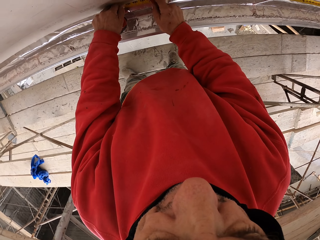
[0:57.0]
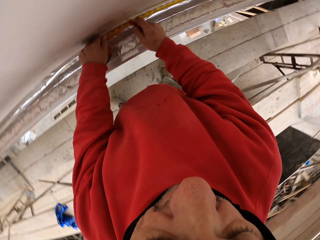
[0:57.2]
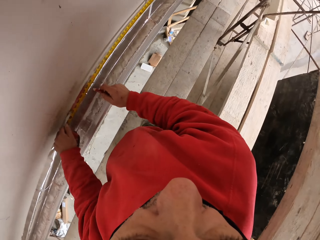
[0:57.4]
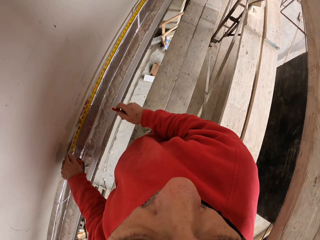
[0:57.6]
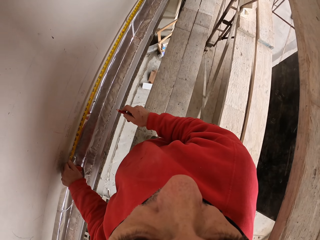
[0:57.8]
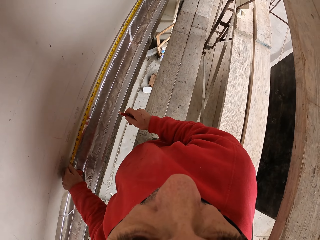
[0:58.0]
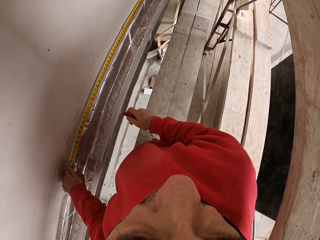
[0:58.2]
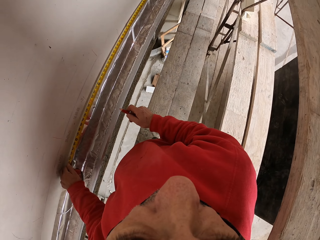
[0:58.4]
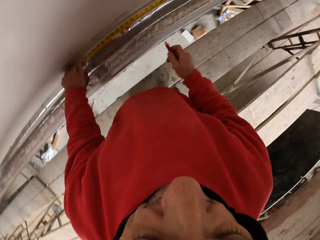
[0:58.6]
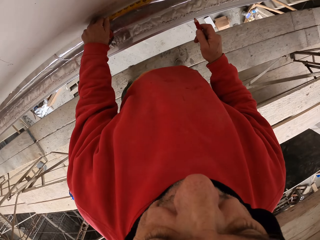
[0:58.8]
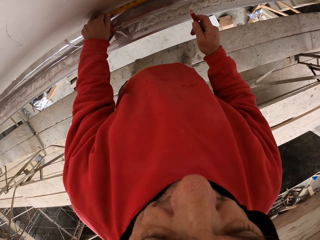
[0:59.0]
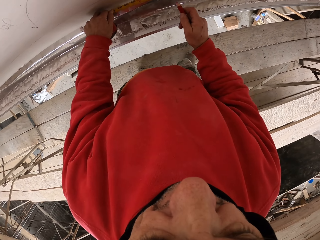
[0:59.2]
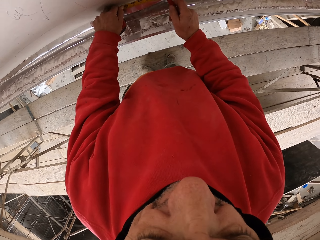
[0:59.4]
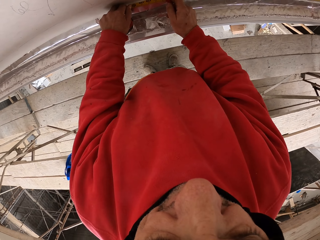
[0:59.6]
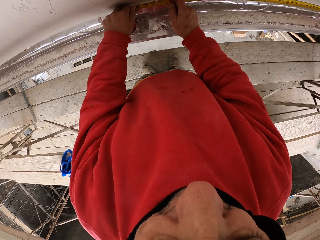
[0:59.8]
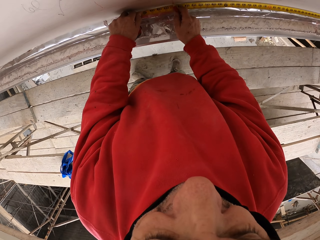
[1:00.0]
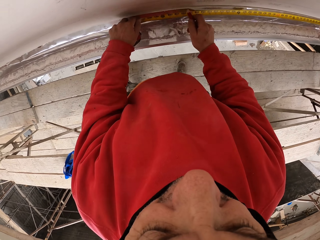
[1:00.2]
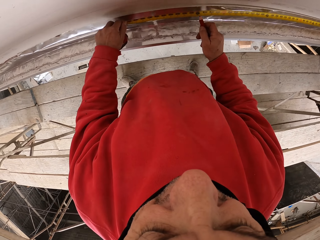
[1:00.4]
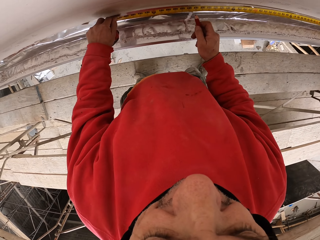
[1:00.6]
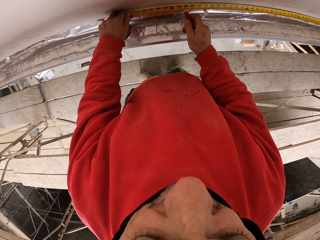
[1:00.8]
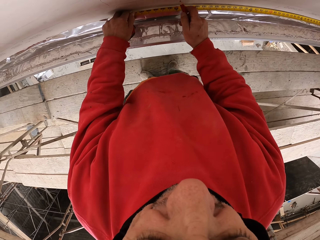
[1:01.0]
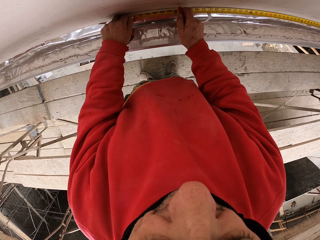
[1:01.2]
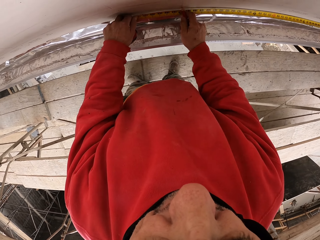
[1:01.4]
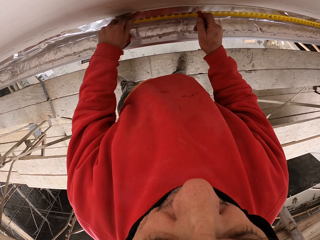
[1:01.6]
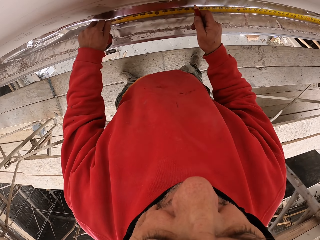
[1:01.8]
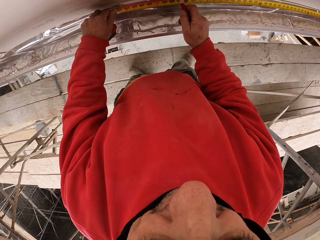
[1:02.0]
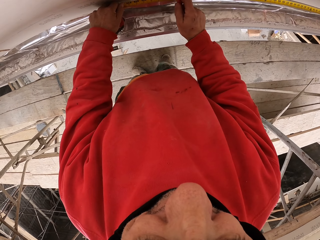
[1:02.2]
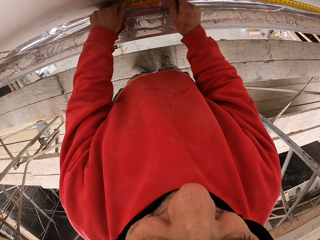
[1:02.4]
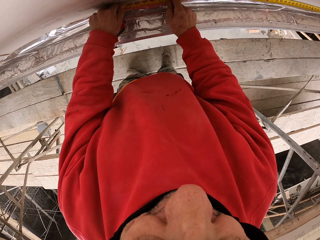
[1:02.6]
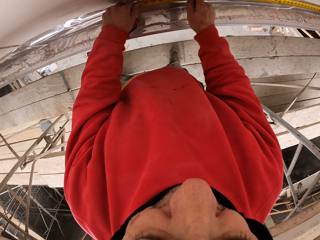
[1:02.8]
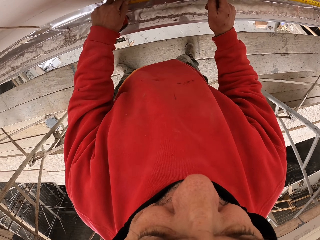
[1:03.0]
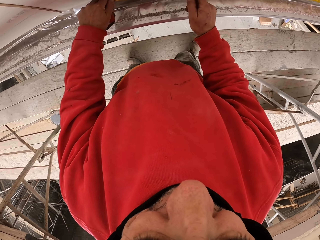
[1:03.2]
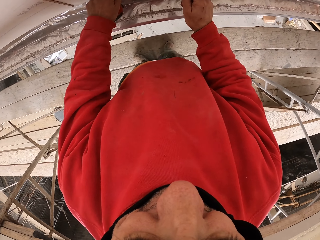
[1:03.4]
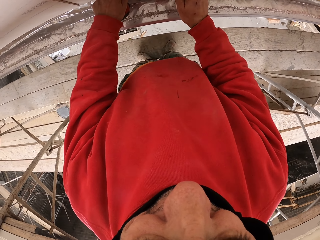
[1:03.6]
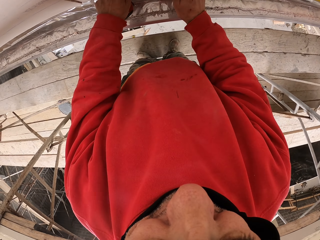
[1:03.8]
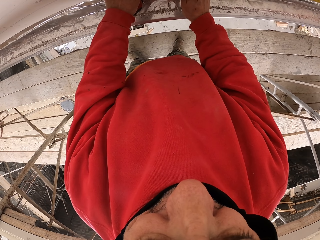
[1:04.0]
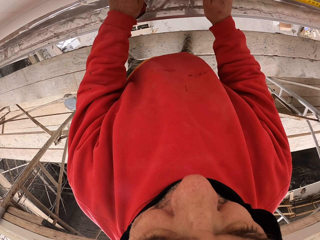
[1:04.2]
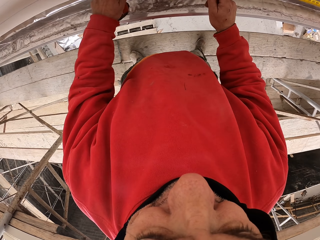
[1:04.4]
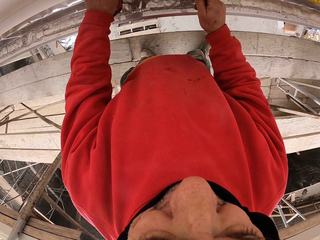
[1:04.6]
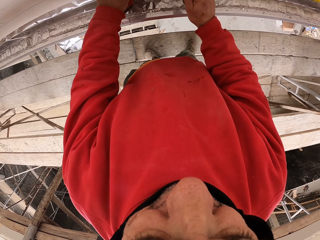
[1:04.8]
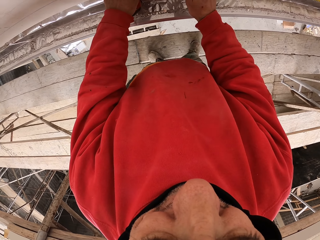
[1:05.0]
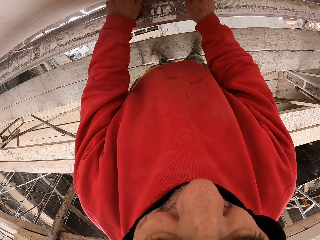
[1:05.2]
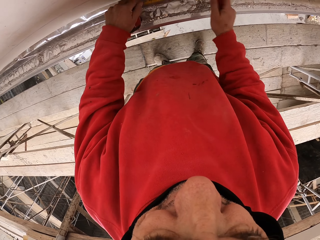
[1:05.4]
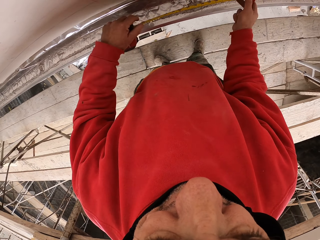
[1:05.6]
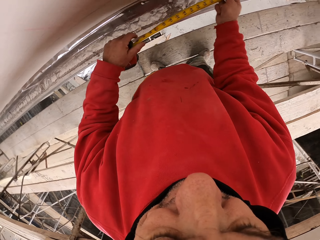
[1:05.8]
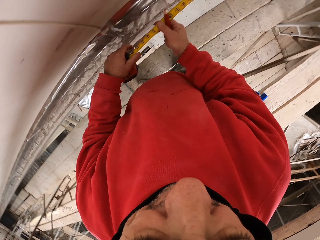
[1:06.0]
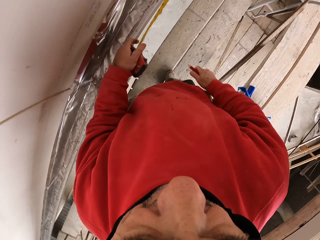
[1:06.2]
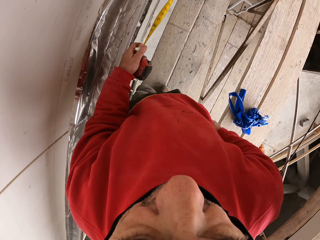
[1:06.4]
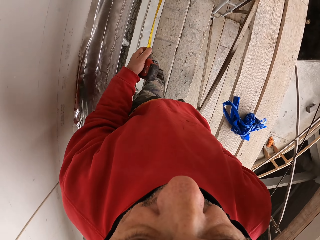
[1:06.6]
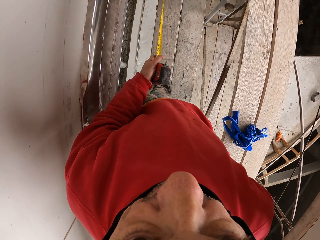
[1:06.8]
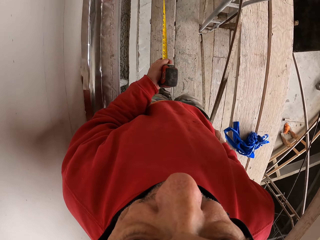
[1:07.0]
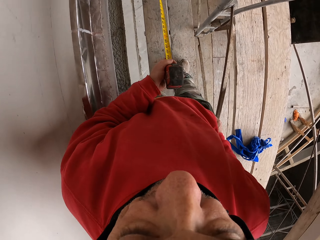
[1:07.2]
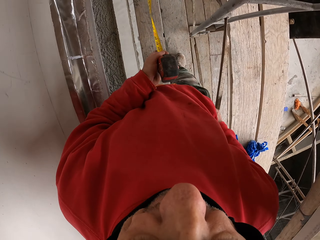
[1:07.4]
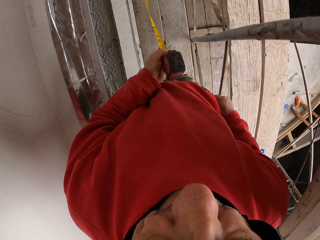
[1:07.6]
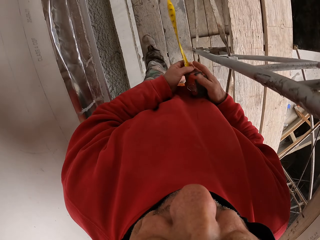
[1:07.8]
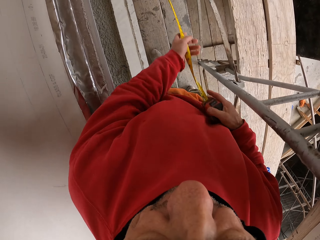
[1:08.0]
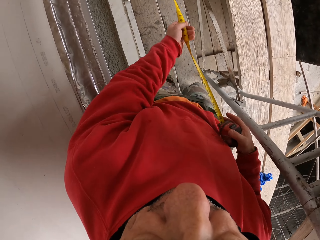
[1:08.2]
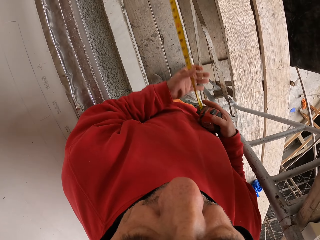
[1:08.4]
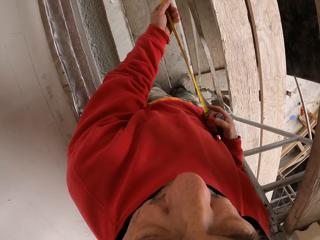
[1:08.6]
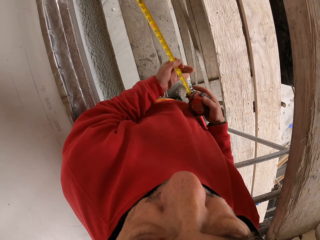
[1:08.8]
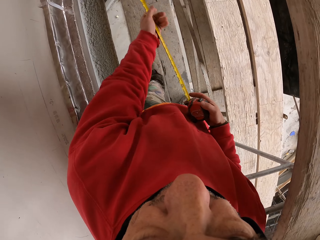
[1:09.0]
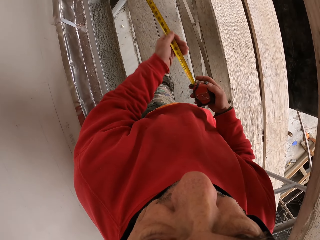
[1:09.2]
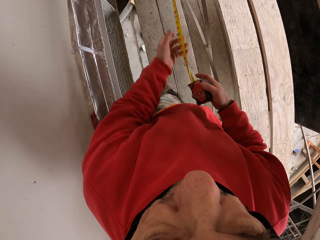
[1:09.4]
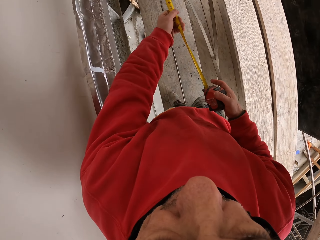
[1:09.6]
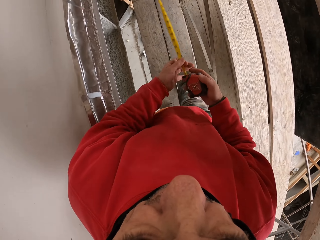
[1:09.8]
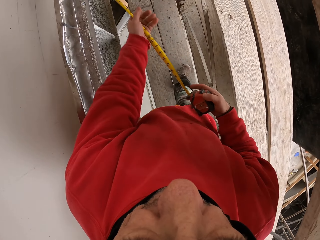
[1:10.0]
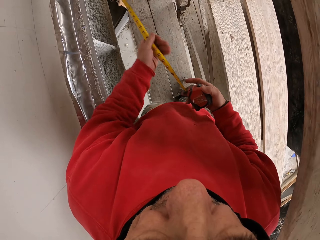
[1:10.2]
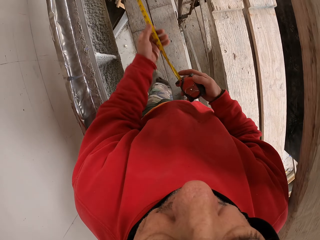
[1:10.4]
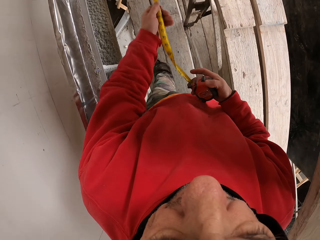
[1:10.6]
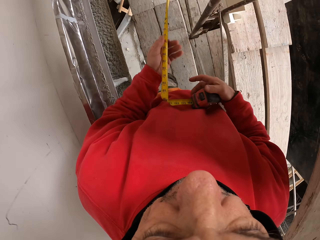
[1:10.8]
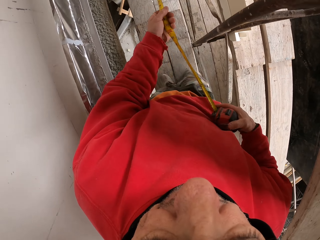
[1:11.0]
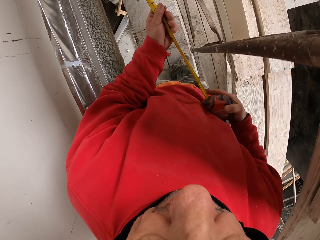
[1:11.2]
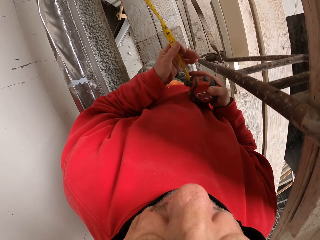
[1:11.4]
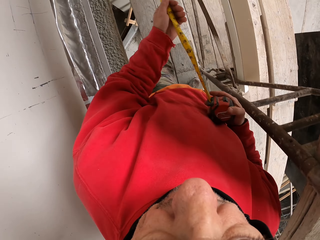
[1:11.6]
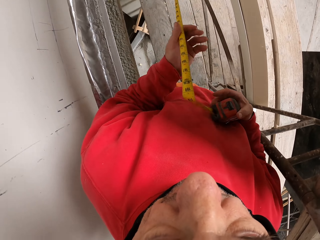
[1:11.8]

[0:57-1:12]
The camera wearer looks around. They mark the wall and measure the wall. They walk and return the tape in the case. They walk and return the tape in the case again. They put the pencil marker in the pocket.

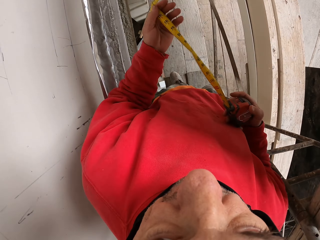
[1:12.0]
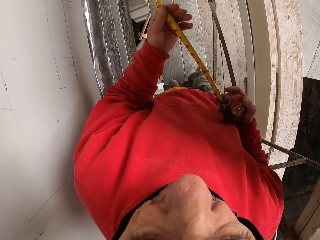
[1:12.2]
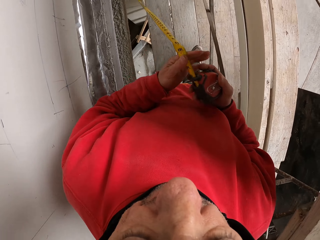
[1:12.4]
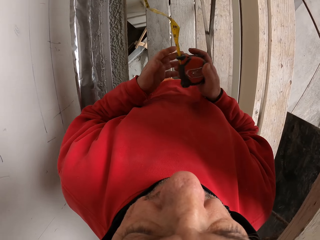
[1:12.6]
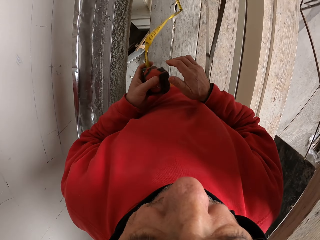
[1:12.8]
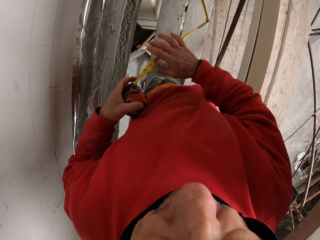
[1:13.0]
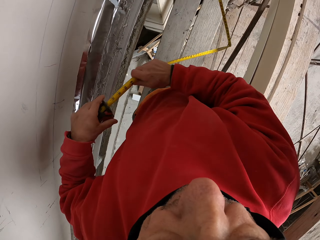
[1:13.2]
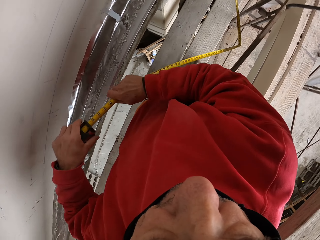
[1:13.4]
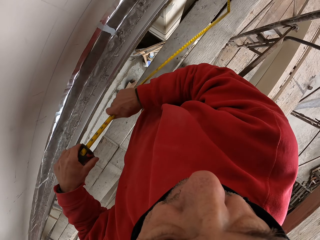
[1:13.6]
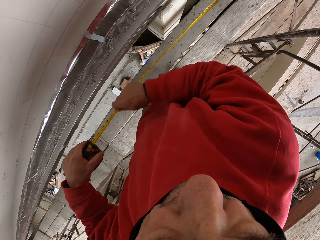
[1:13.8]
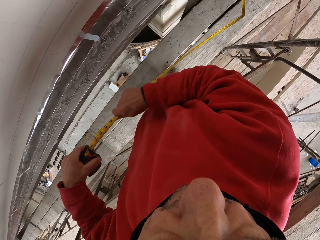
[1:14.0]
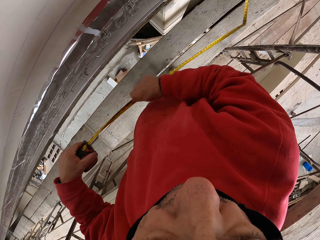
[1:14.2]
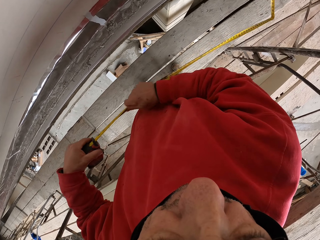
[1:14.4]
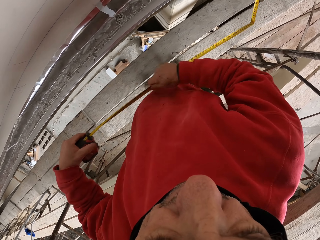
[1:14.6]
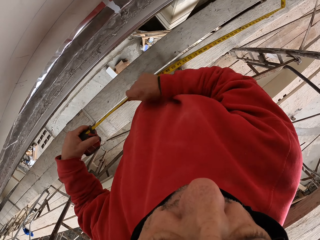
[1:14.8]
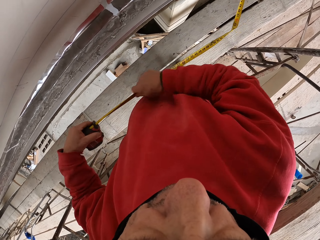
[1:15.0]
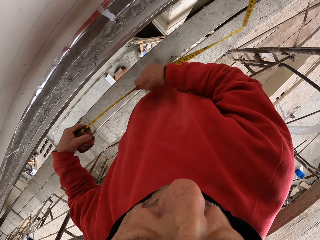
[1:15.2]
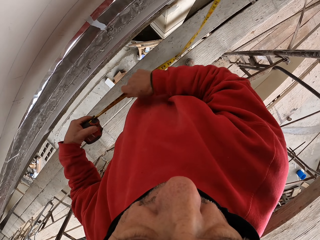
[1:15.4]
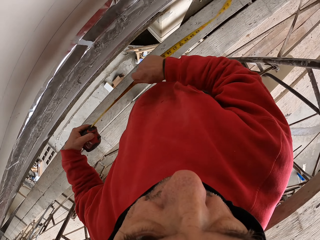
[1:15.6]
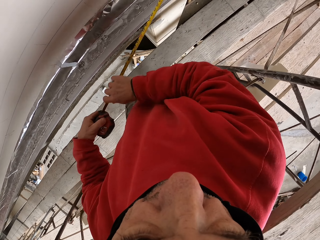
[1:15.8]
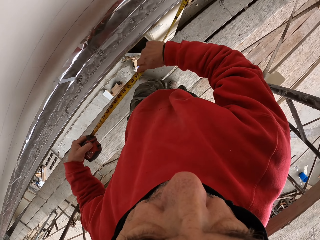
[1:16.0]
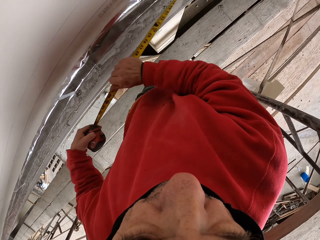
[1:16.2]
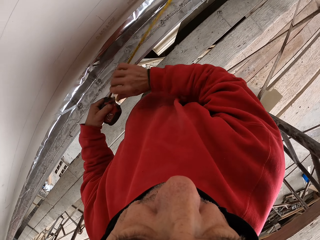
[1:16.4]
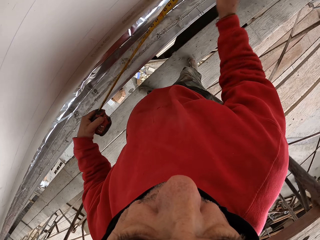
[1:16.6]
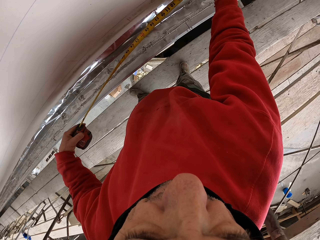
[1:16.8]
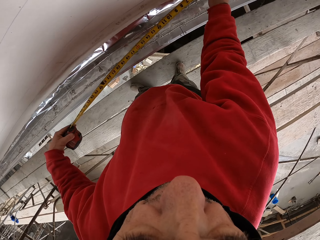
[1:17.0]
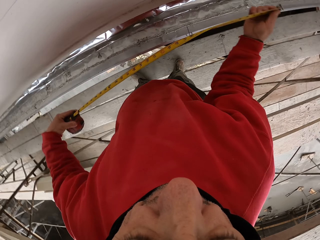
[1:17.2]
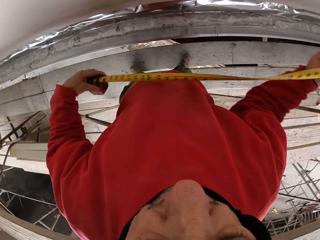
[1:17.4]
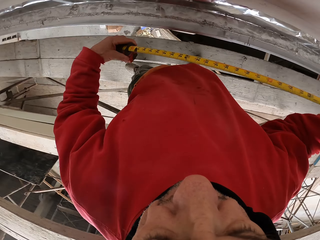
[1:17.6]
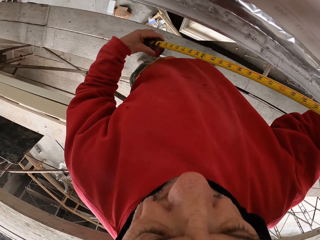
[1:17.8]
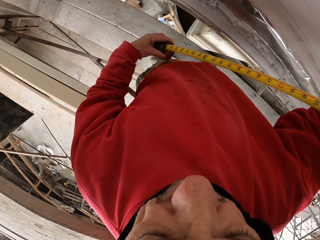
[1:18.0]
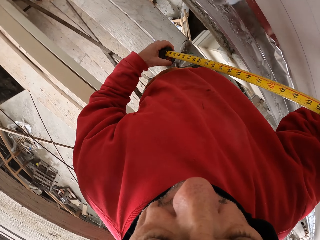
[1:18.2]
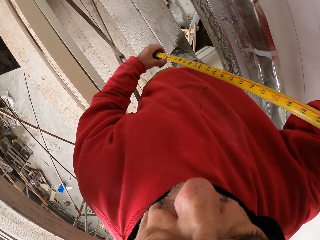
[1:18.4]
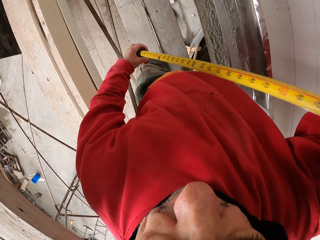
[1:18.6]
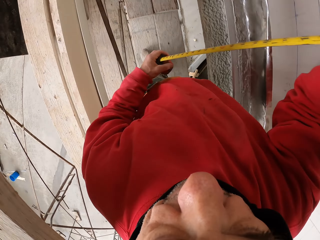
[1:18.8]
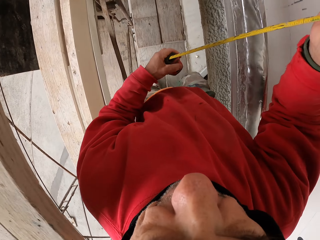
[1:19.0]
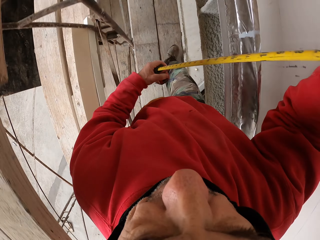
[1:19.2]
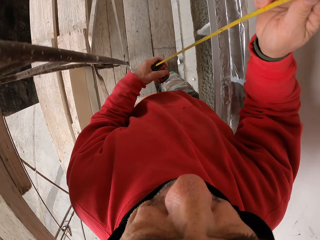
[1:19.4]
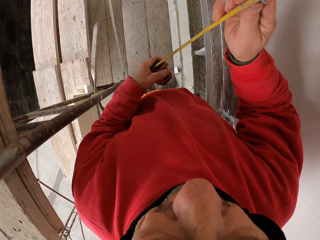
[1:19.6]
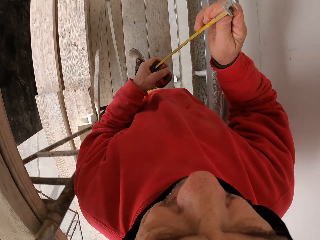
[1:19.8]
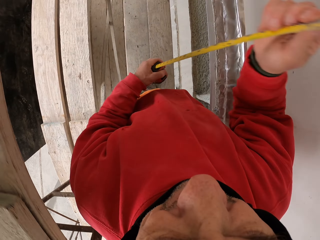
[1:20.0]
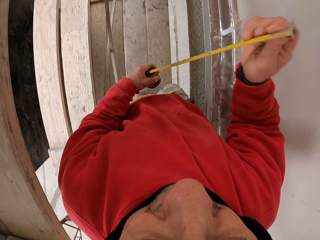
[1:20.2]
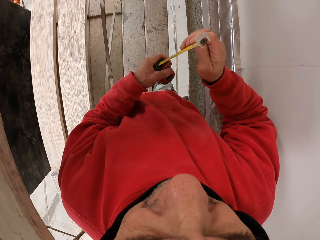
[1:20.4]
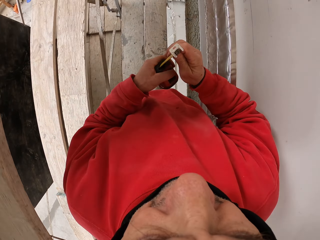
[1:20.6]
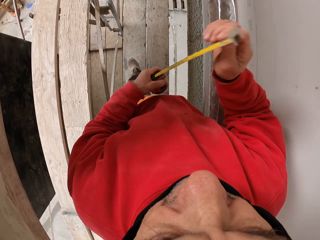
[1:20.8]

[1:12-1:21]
The camera wearer returns the tape in the case and touches the tape measure. They return the tape in the case again and walk.
